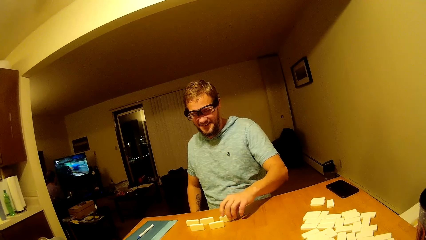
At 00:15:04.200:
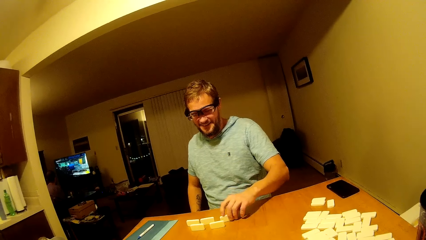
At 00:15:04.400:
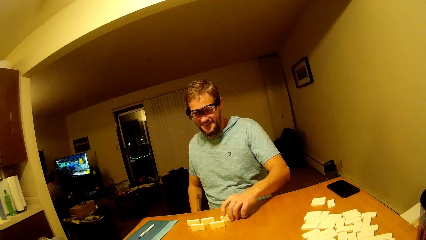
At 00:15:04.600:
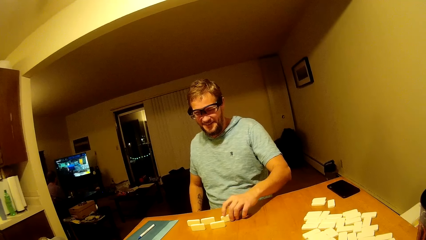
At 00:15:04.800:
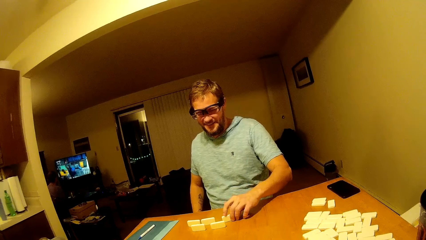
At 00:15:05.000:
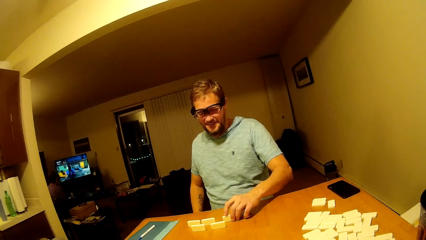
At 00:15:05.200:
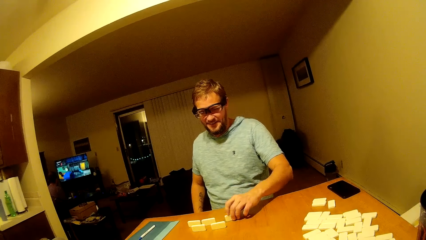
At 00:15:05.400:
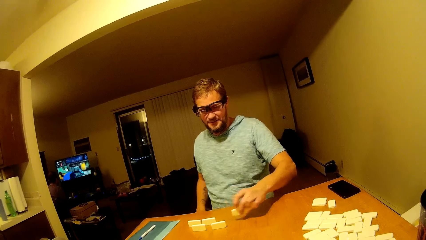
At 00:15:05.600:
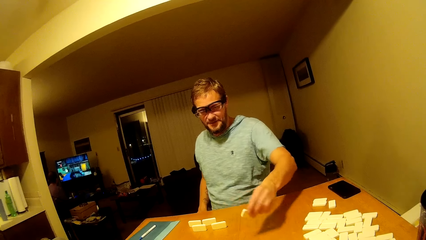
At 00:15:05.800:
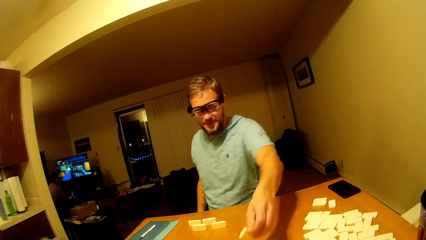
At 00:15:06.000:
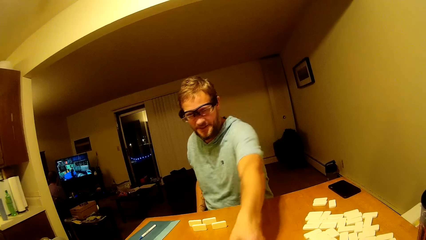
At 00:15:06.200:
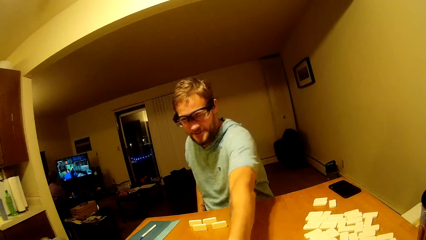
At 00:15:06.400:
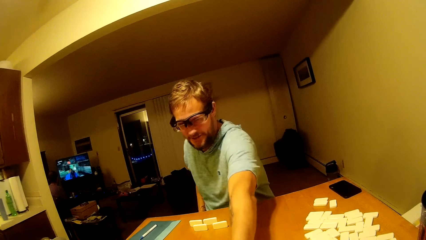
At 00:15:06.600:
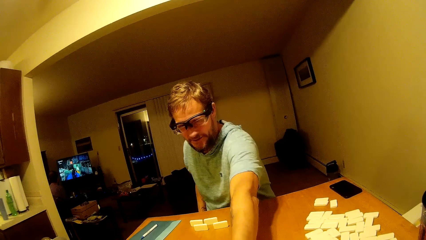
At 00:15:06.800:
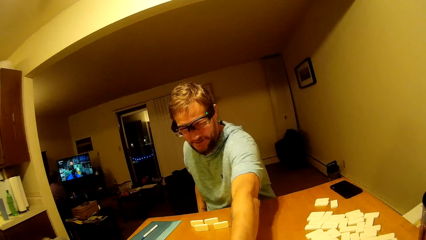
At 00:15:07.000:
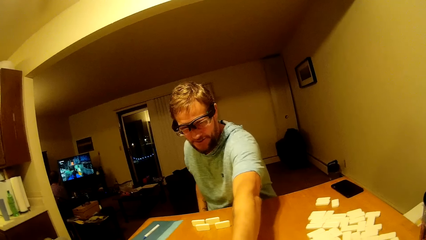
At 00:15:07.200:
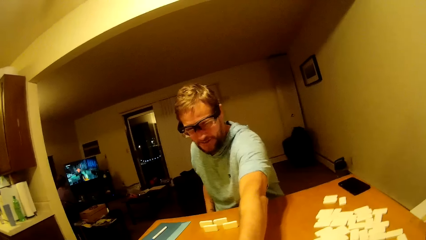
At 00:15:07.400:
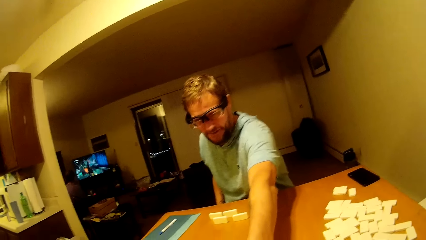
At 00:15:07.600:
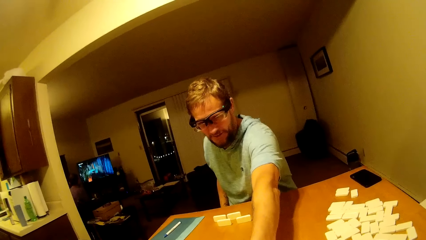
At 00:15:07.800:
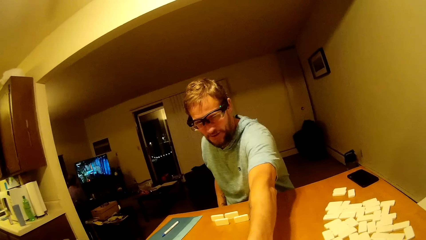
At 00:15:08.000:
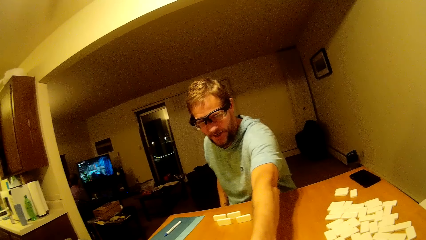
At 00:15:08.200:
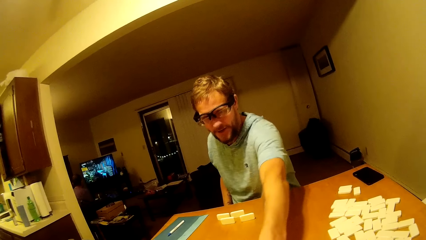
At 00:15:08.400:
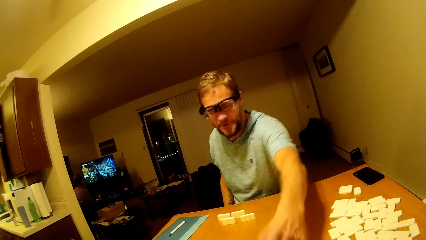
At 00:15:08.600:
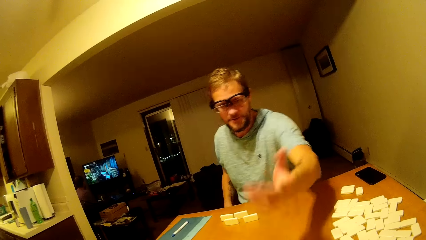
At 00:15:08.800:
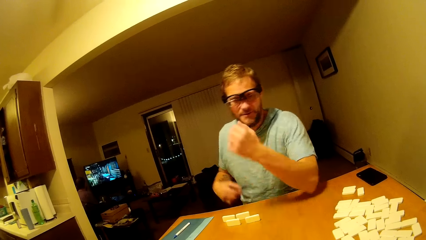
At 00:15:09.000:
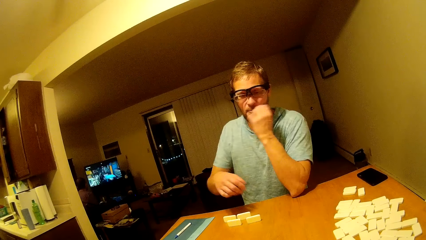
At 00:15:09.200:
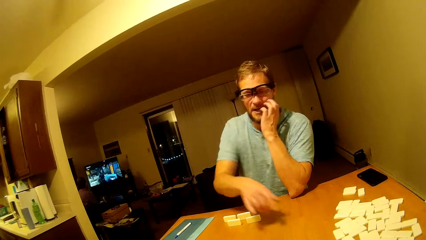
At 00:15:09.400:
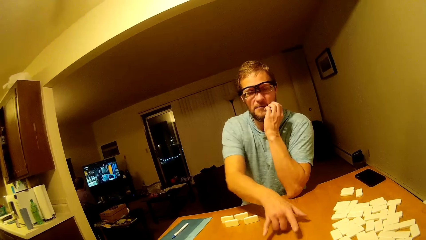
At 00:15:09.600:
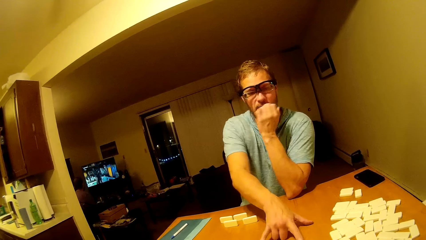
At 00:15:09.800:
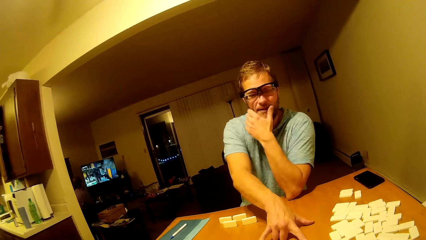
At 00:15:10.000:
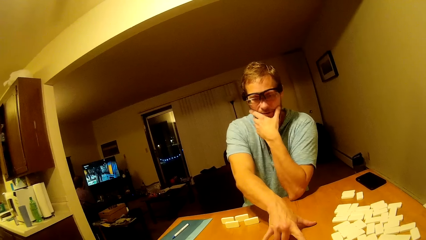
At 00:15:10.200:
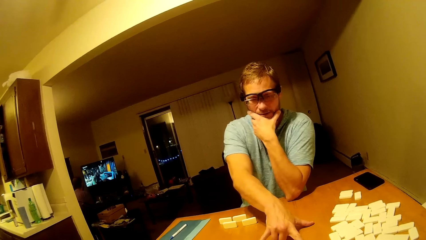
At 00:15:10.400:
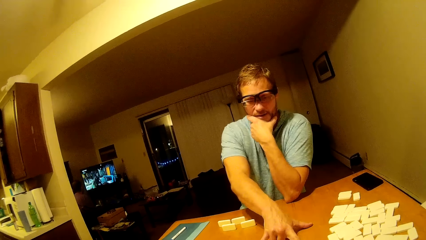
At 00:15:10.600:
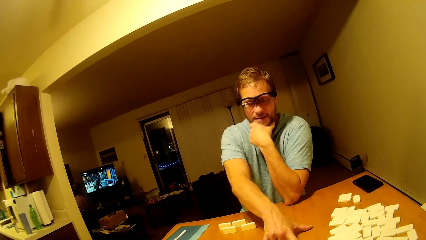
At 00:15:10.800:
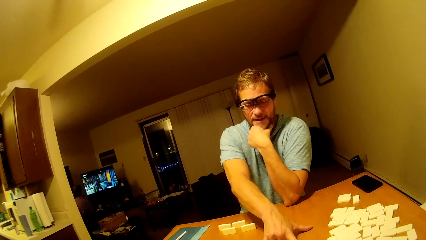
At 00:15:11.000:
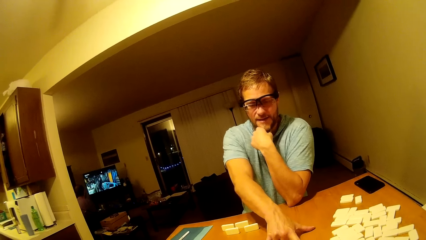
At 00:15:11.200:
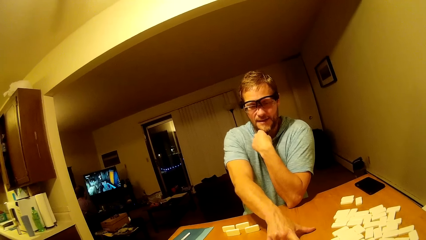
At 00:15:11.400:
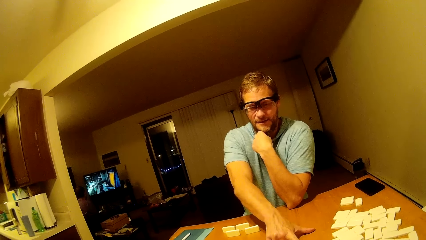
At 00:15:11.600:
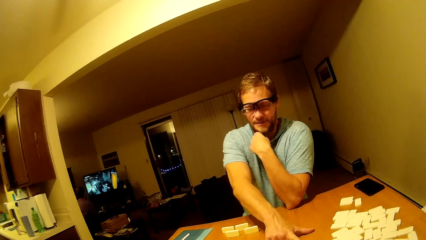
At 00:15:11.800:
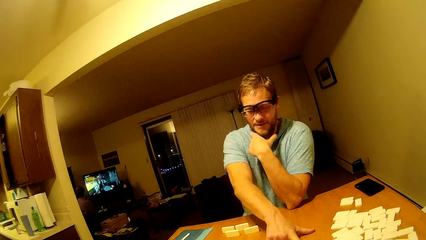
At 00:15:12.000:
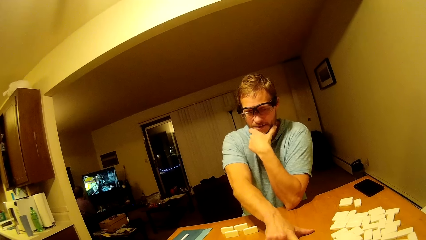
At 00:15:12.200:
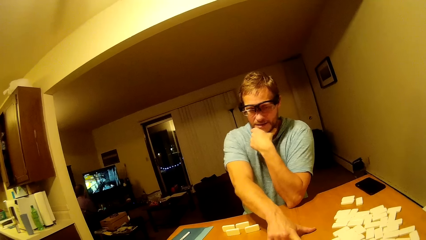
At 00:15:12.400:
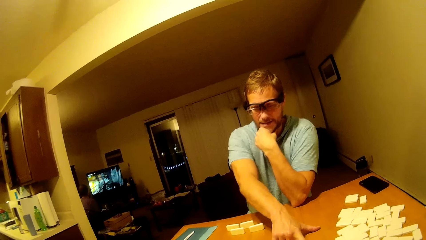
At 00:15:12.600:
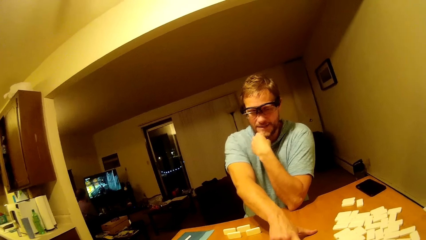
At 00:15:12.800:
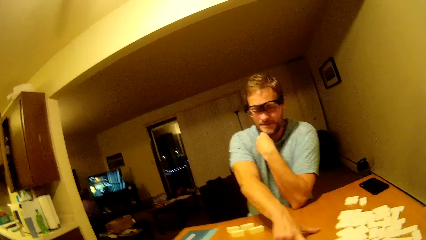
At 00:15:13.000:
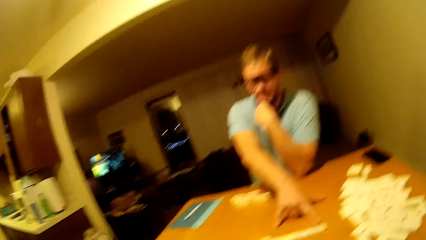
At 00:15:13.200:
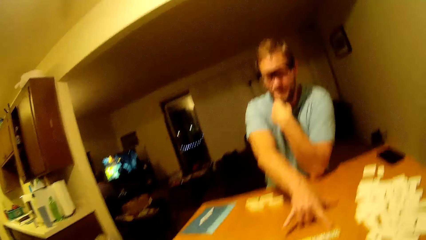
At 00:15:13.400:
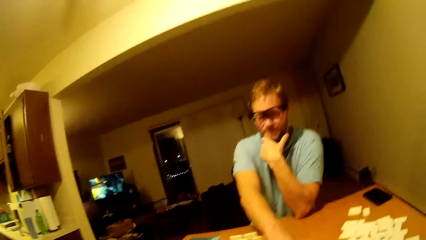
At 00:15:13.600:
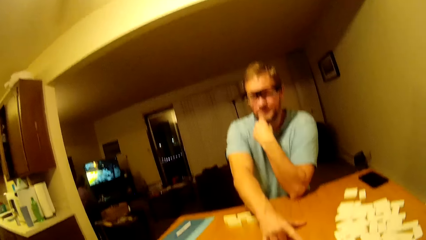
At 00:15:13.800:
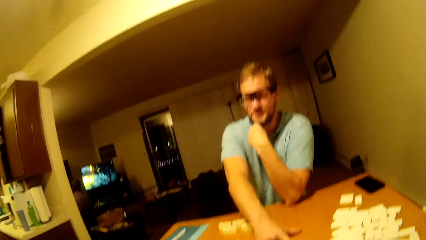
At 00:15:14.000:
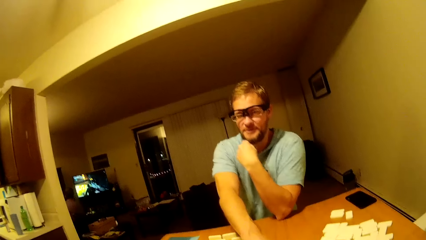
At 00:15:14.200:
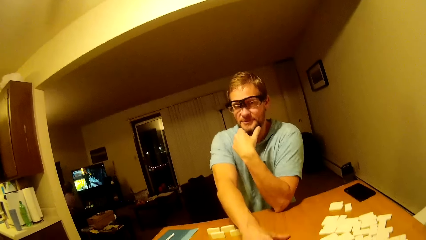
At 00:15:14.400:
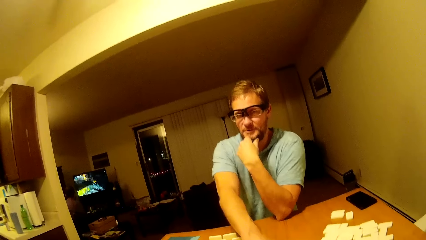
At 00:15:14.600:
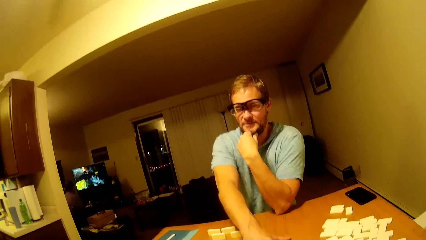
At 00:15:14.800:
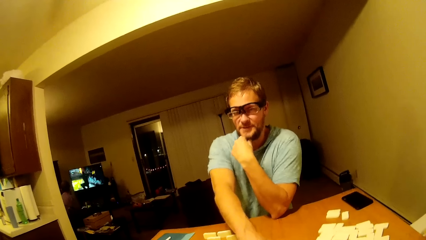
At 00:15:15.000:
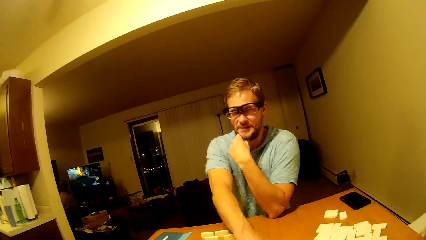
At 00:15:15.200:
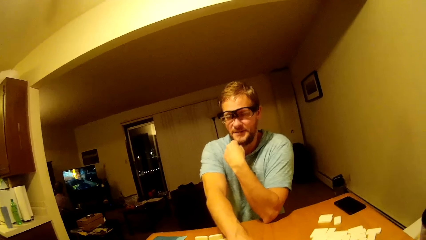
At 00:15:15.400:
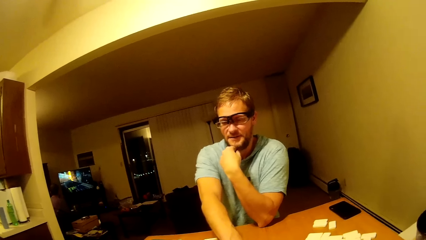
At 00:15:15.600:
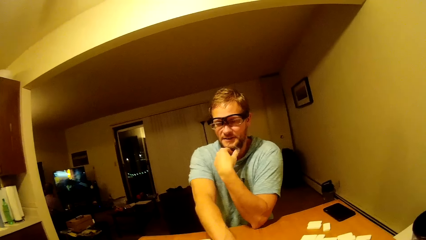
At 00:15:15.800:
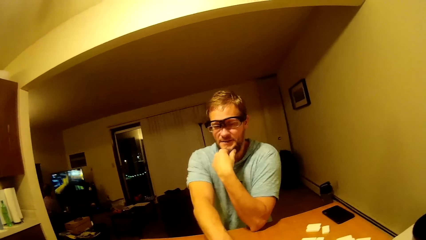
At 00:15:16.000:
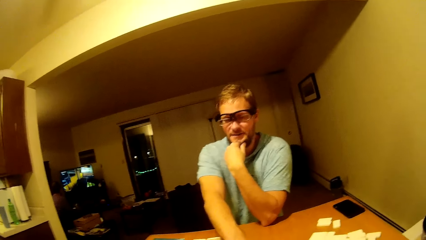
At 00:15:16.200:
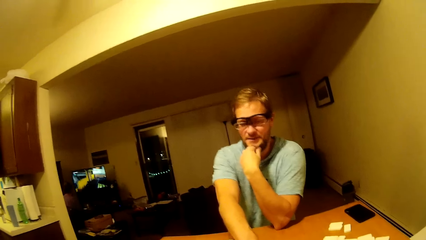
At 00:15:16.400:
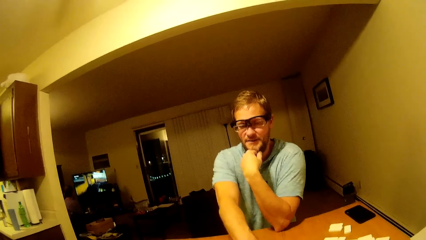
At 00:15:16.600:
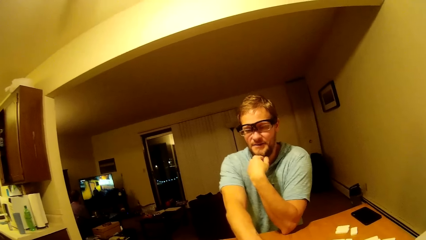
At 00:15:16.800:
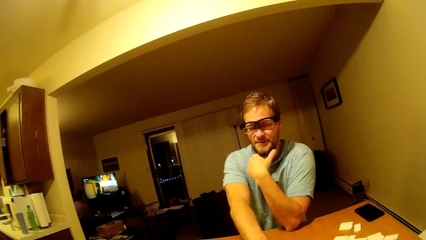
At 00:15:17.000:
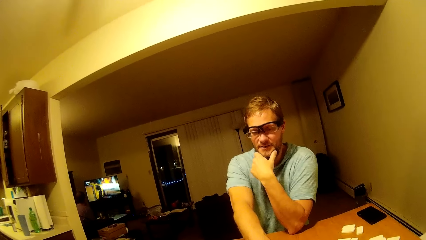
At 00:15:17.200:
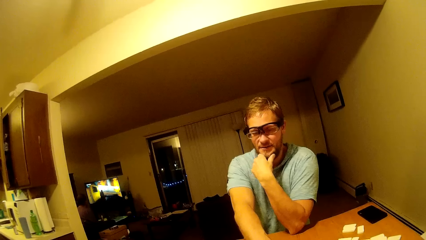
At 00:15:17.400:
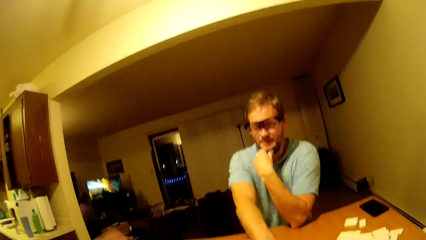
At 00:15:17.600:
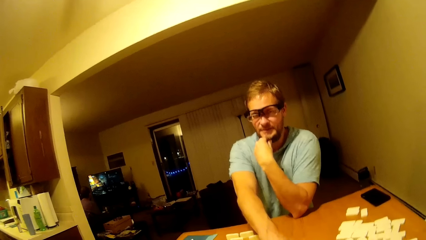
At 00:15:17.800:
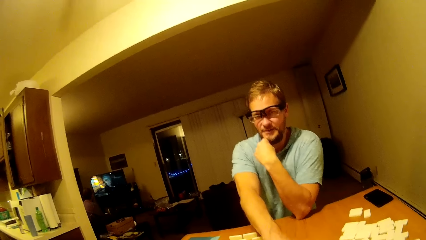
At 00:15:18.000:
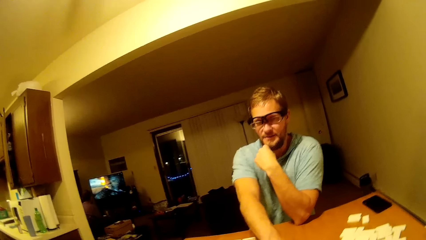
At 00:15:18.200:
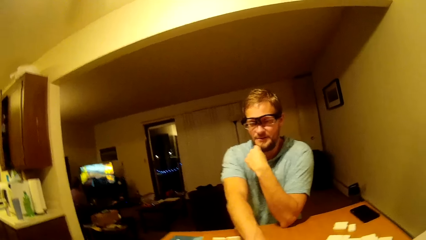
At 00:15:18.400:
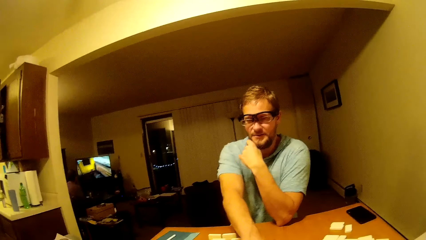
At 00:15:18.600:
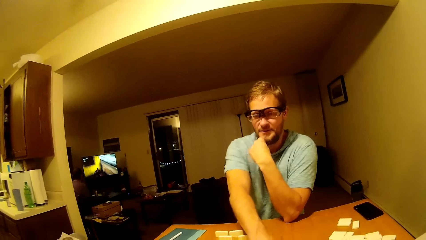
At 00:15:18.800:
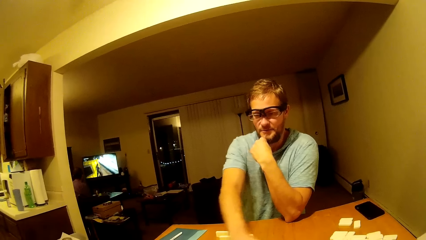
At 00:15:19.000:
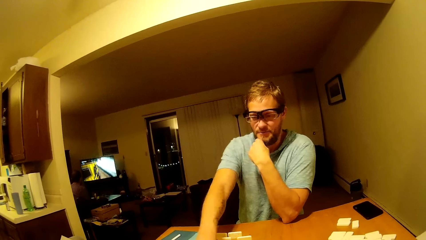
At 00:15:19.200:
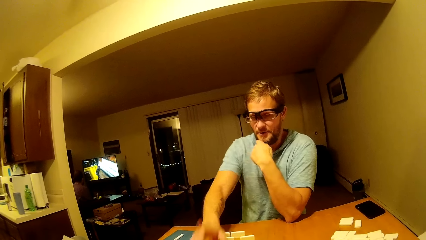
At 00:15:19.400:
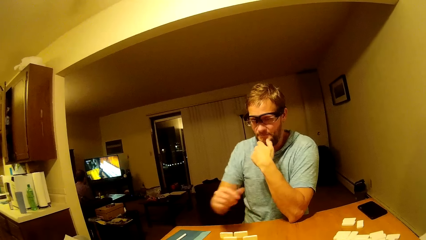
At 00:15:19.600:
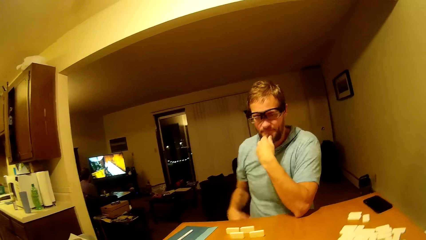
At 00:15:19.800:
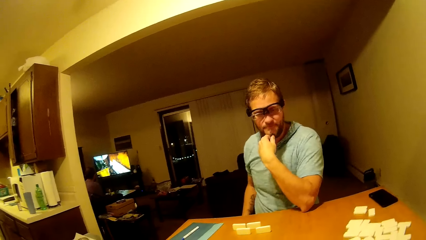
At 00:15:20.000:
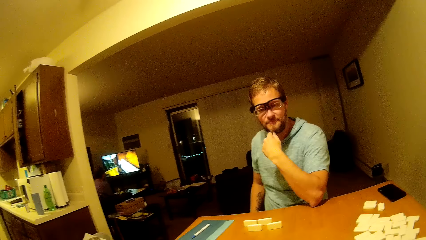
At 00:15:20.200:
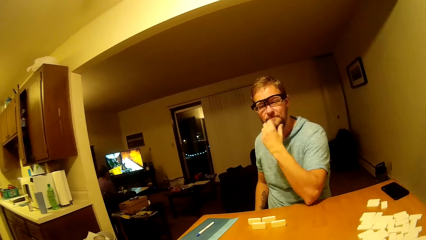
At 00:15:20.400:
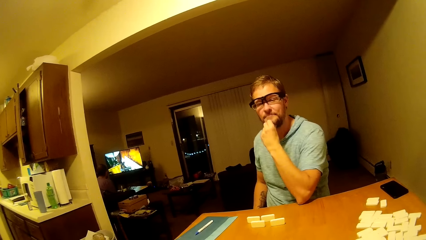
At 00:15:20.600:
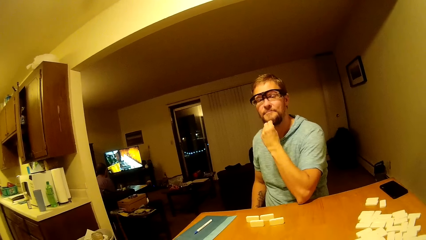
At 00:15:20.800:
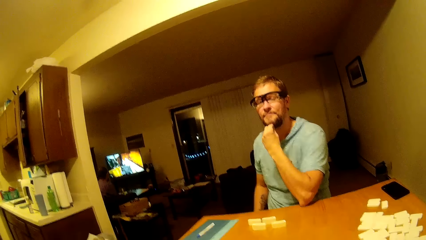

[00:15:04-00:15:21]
A man holds a dice, places the dice on the table, plays mahjong, and holds the table. The camera wearer talks to the man.
